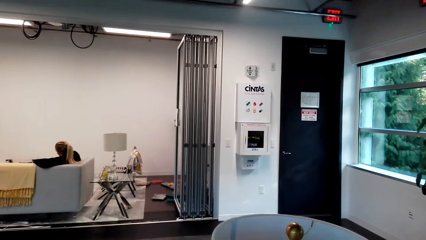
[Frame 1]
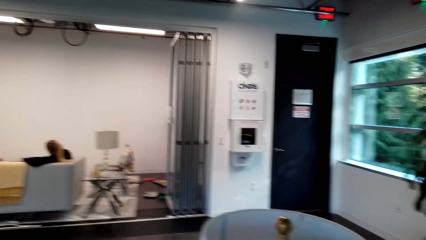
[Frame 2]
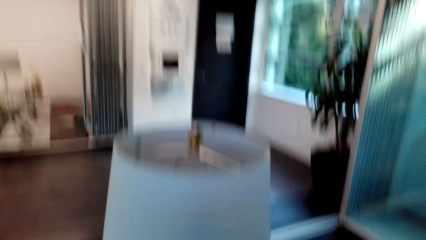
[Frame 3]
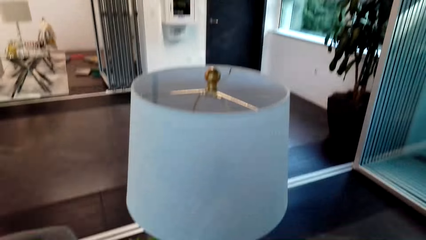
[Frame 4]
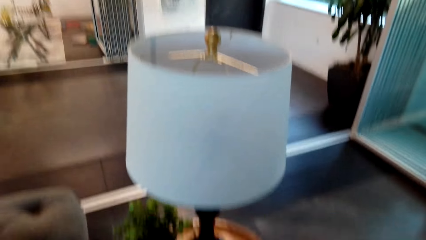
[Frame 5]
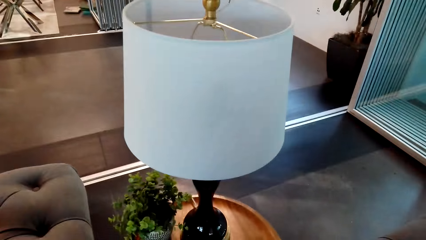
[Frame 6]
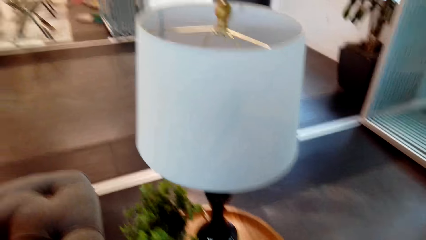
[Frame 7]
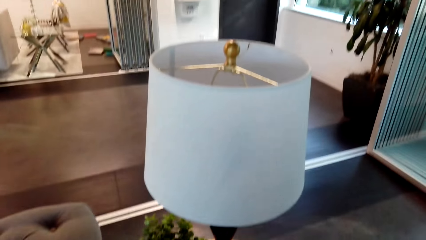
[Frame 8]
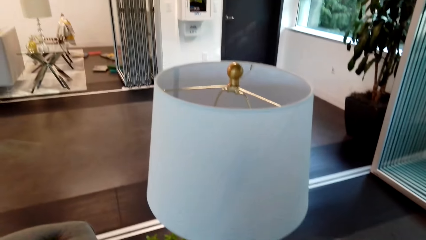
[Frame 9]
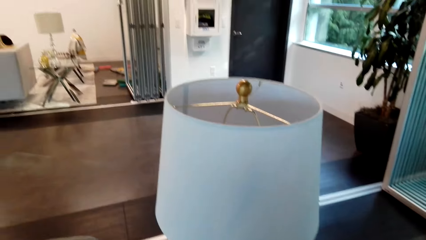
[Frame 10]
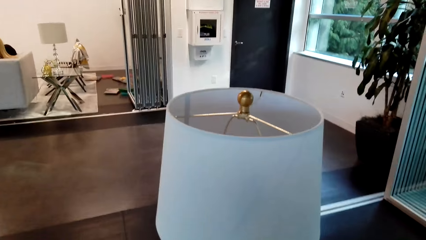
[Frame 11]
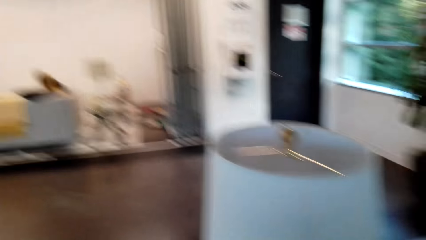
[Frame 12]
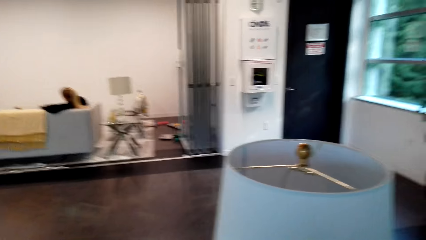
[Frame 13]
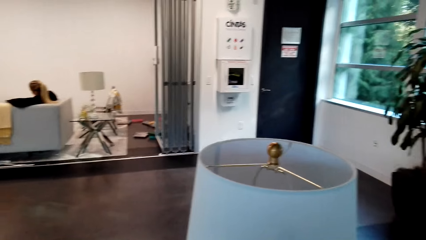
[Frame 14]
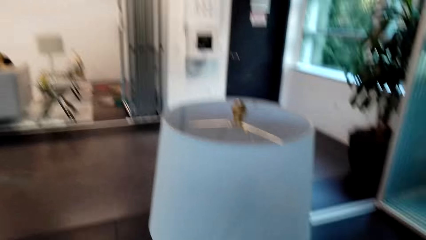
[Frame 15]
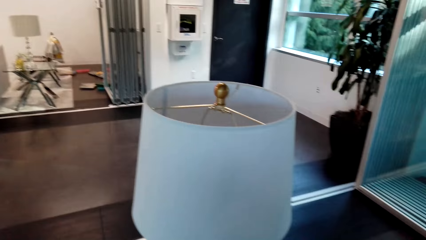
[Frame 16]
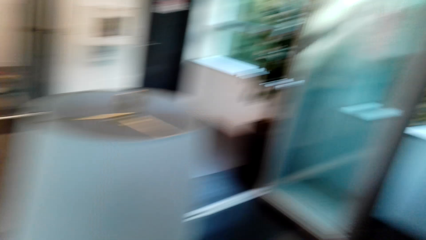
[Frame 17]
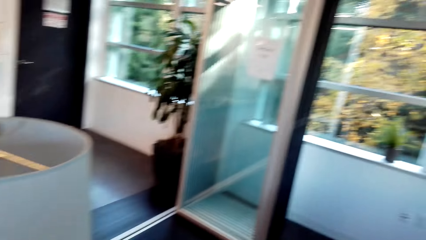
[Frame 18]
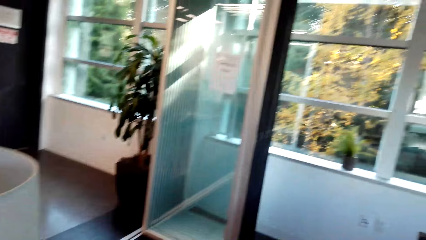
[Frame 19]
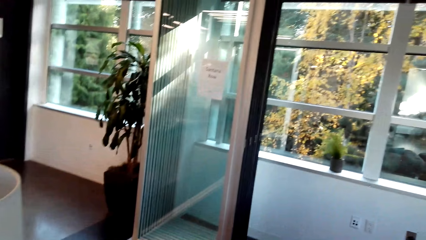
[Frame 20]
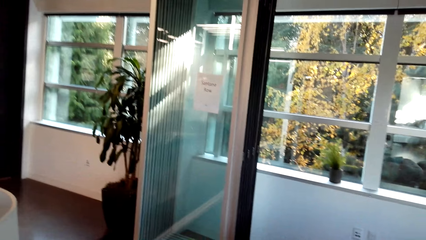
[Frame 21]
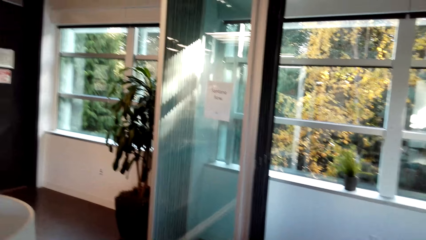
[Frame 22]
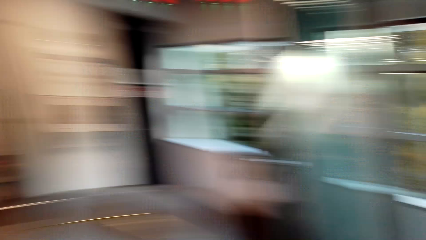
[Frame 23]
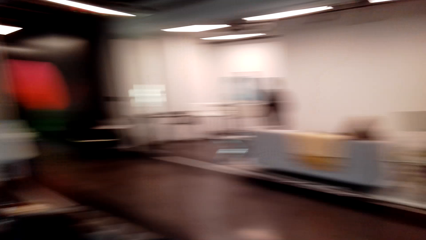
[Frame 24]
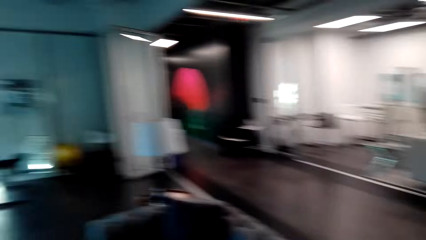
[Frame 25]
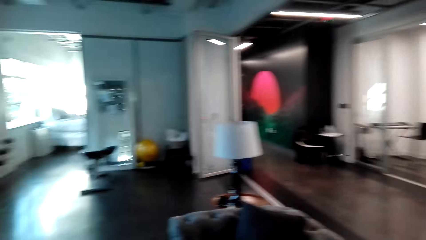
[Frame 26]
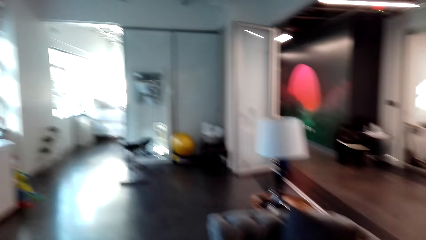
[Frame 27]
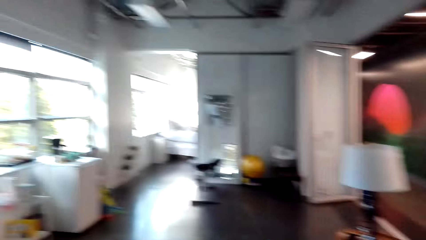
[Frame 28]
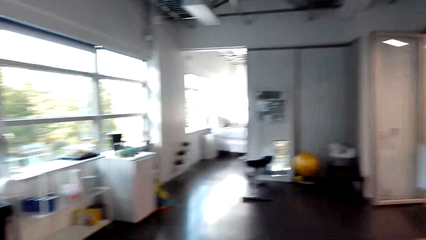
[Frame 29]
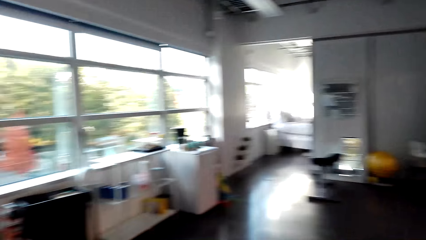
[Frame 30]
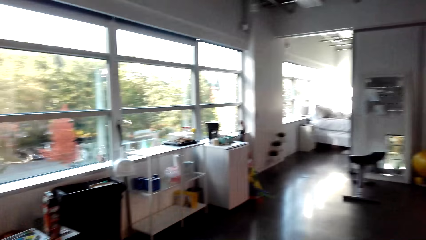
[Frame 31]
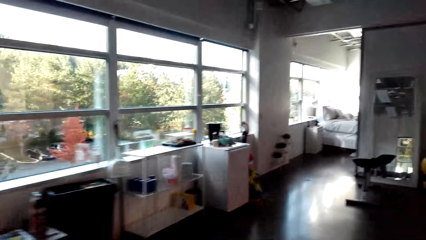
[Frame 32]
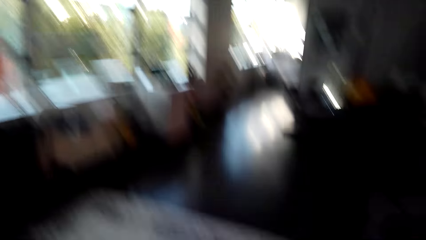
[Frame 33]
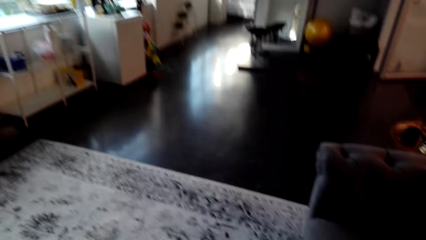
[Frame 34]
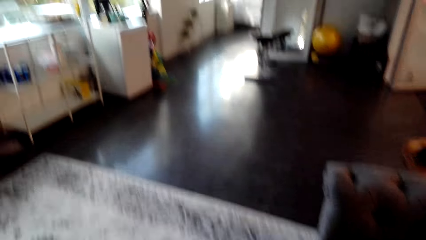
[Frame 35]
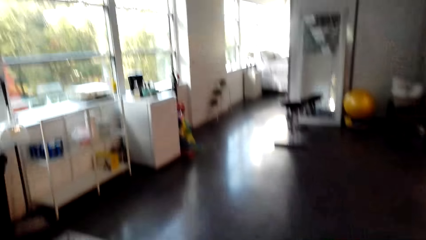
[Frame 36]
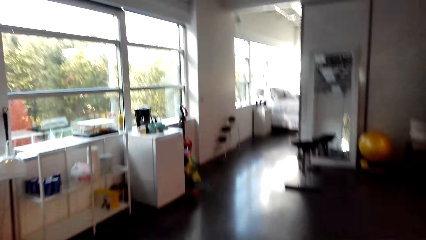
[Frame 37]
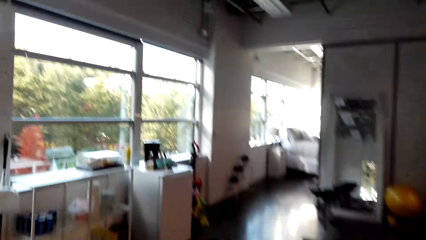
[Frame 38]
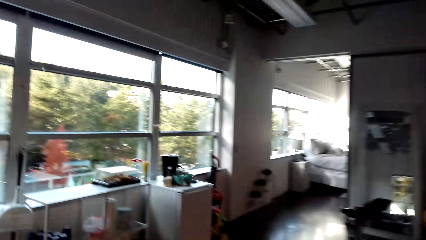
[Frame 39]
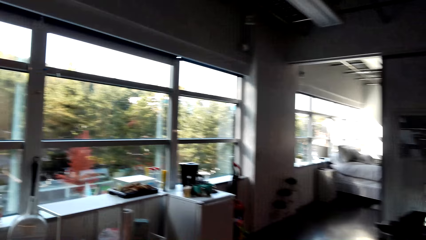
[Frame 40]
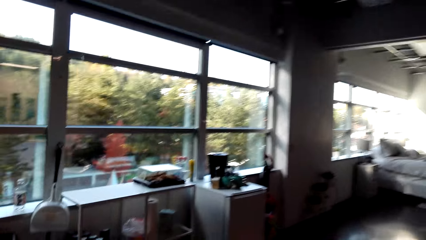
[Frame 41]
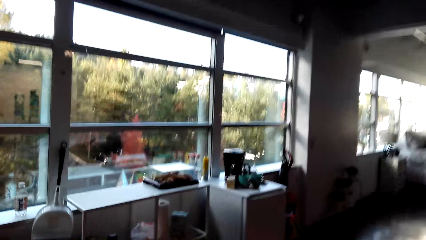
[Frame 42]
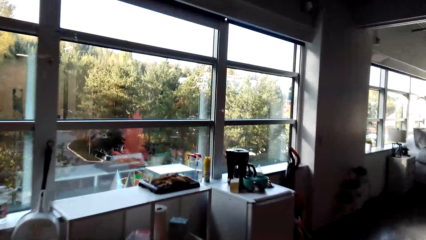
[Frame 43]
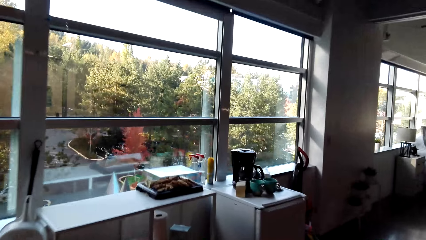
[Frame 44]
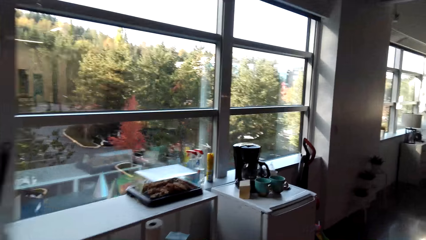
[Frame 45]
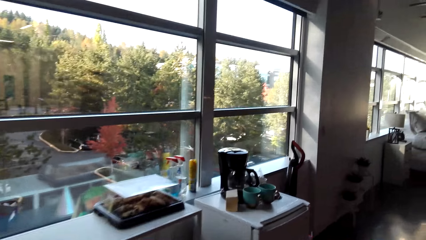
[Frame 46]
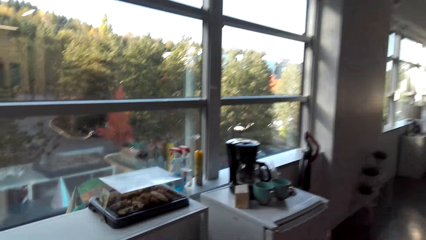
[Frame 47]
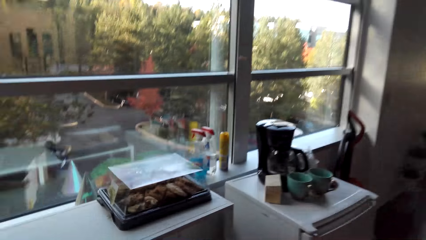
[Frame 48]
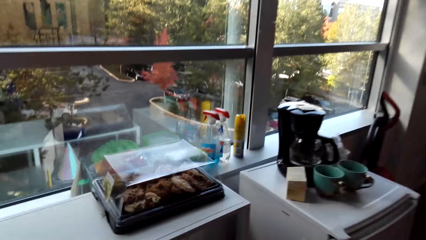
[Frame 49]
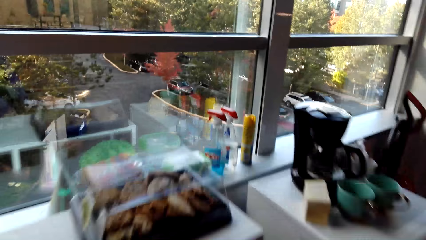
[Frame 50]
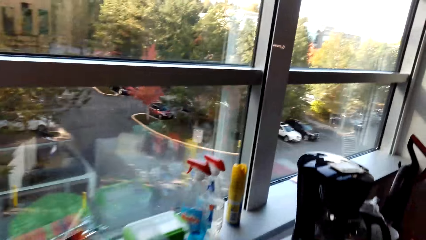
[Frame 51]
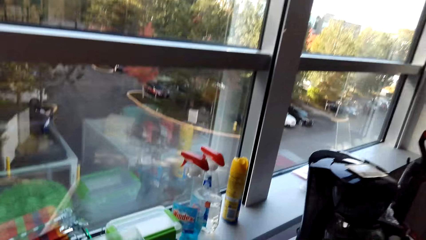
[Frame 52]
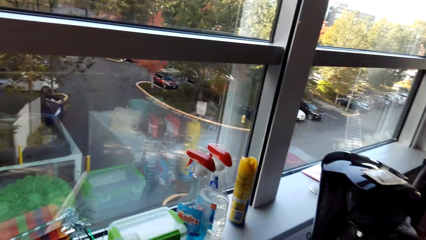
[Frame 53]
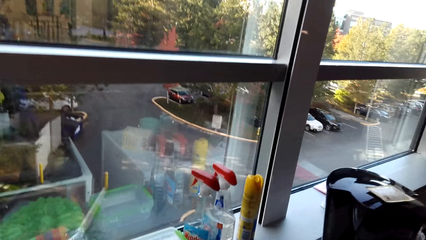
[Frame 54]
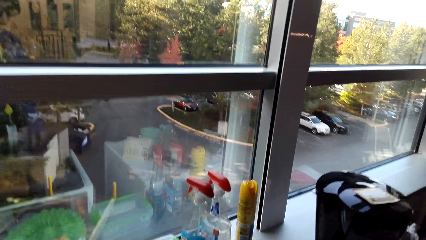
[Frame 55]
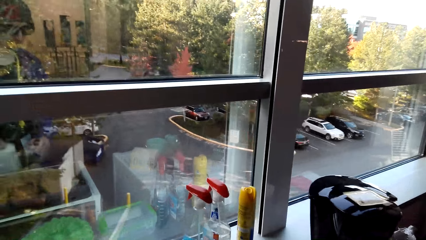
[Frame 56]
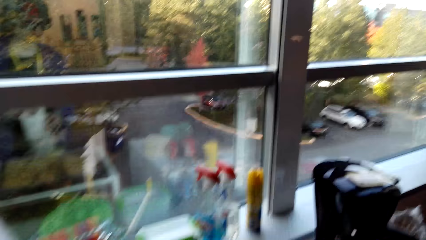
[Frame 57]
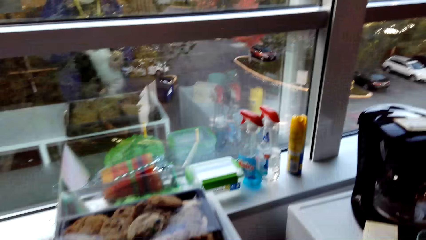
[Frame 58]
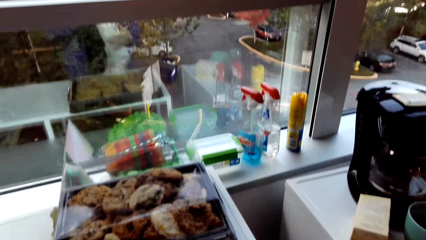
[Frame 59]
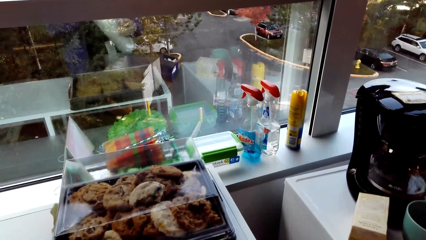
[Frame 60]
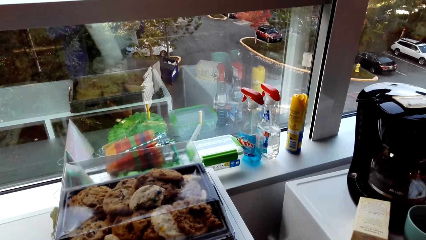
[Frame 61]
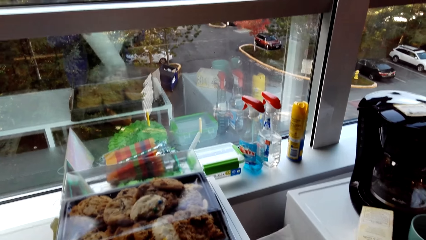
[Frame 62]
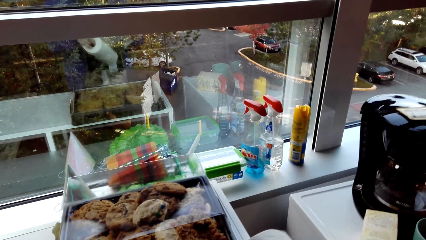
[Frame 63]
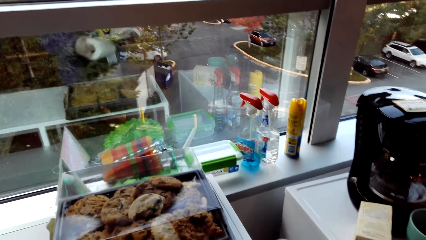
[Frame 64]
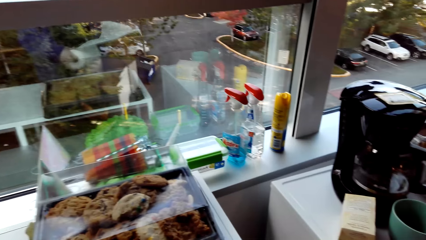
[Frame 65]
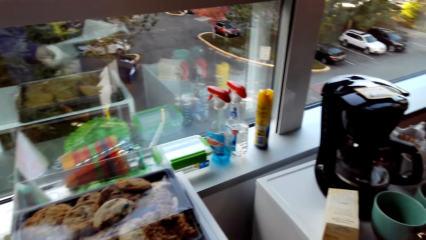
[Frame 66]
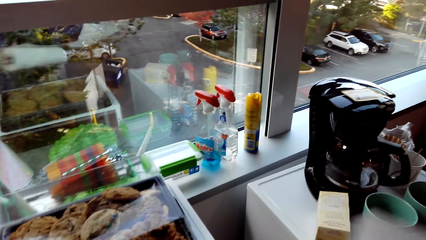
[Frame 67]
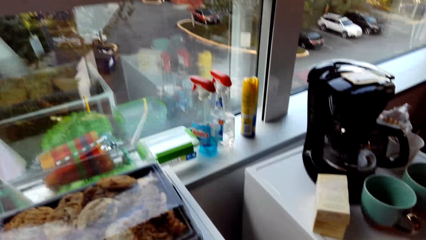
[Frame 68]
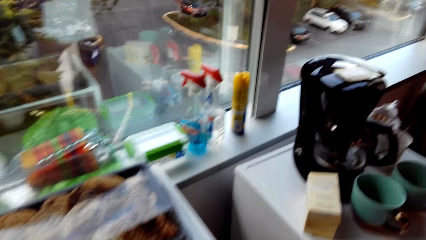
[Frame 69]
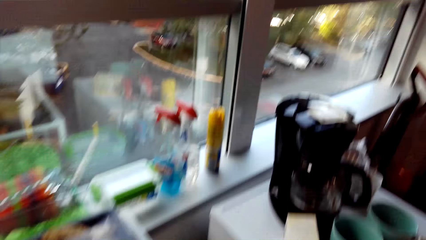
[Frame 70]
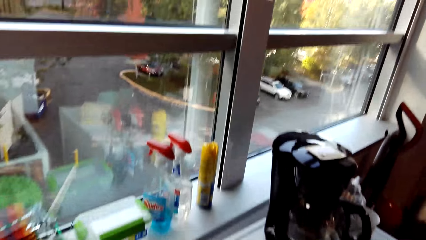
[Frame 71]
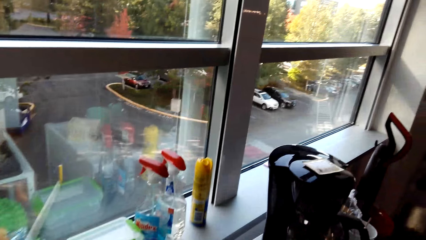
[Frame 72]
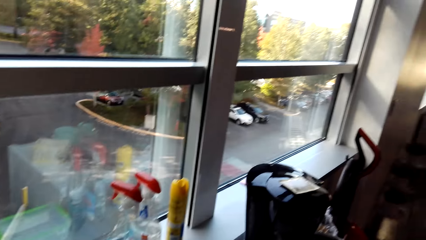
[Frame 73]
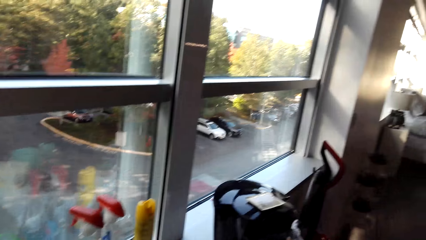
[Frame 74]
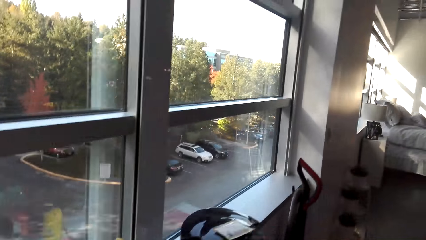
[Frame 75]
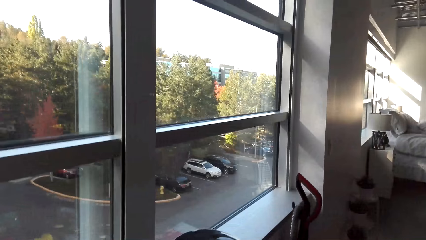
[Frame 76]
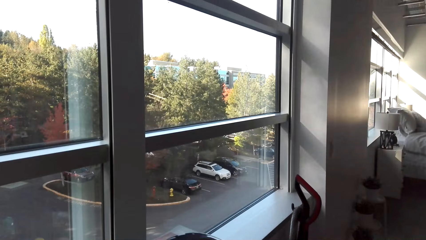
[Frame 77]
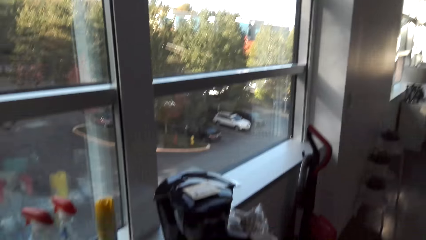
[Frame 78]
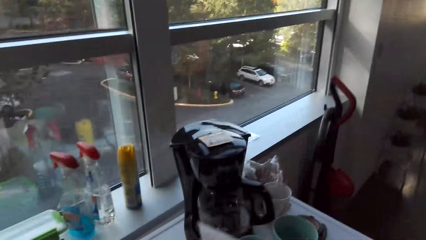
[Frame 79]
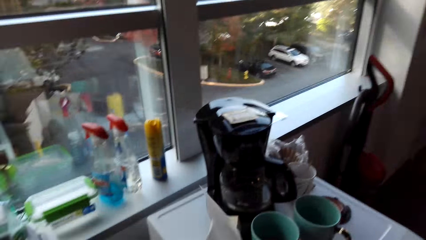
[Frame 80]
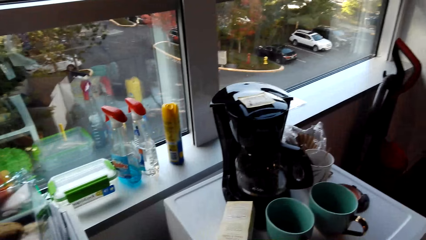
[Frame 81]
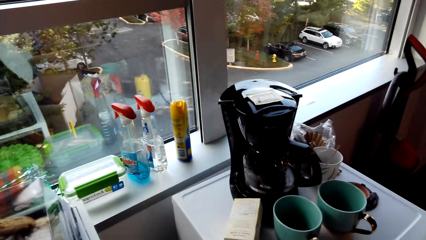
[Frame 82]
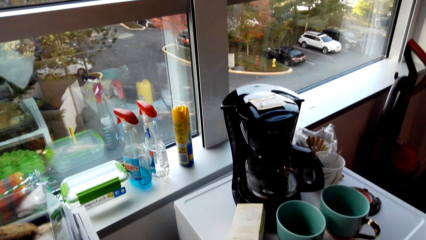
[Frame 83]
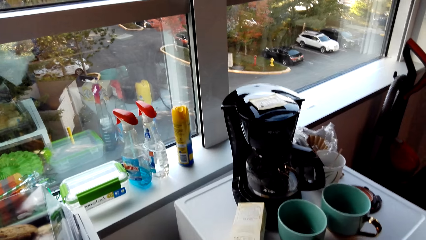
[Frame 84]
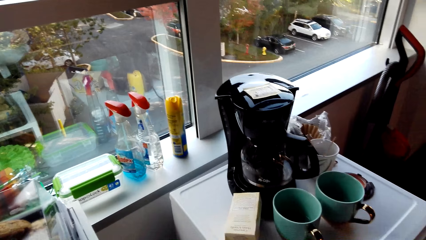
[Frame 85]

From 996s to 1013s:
The camera wearer looks at the lamp. They look around the house. They respond to the man. They walk in the house. They take a serviette roll. They cut the serviette. They roll the serviette in the room. They look at the window.
